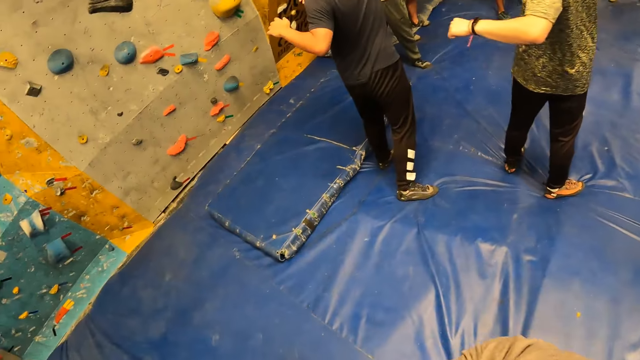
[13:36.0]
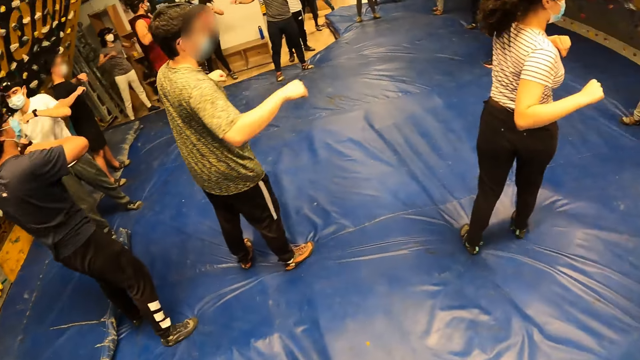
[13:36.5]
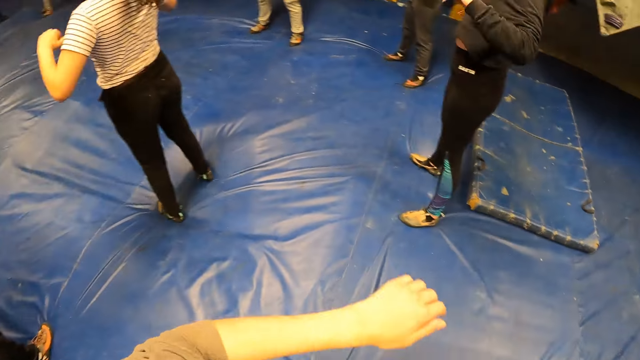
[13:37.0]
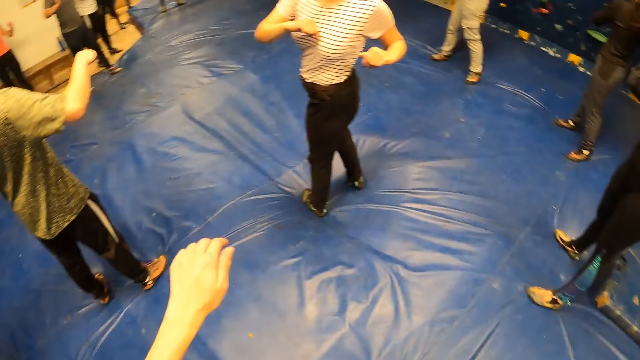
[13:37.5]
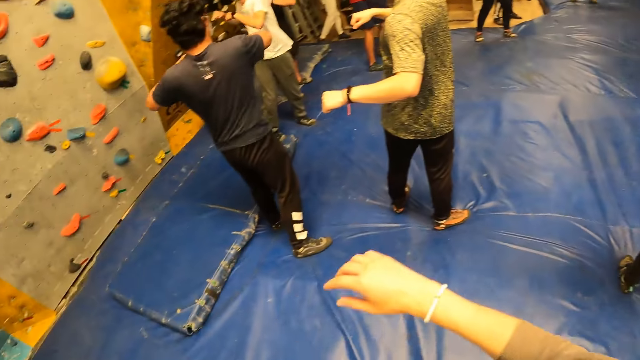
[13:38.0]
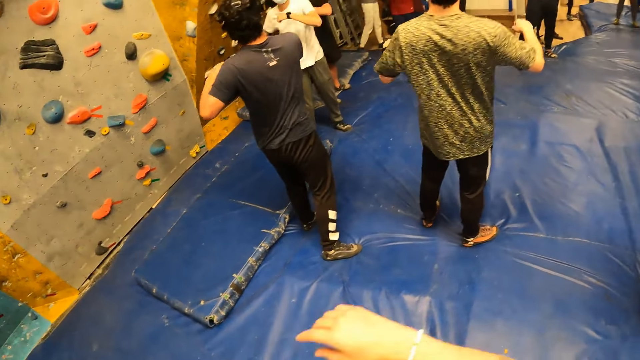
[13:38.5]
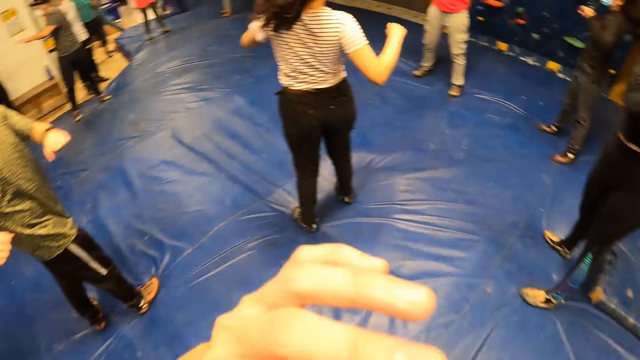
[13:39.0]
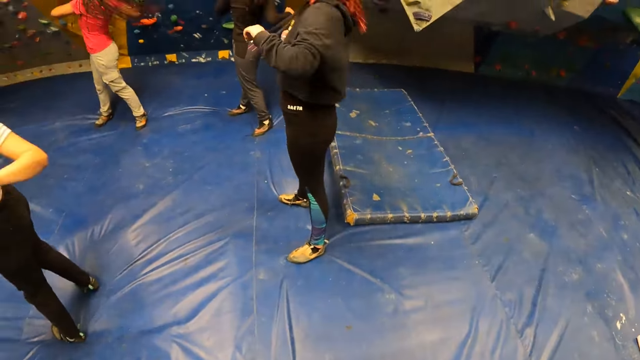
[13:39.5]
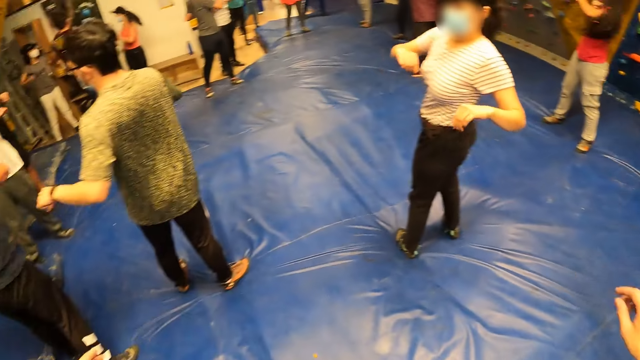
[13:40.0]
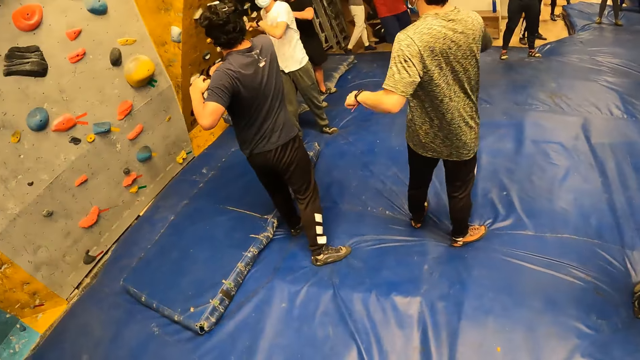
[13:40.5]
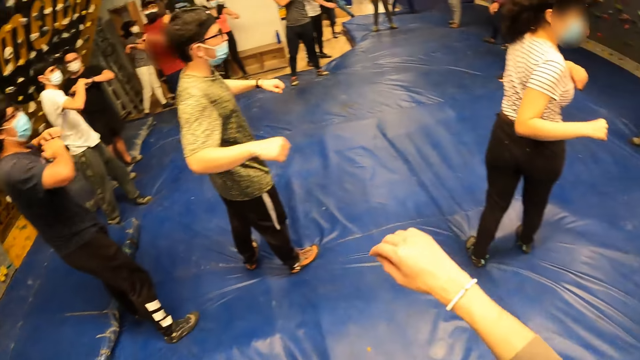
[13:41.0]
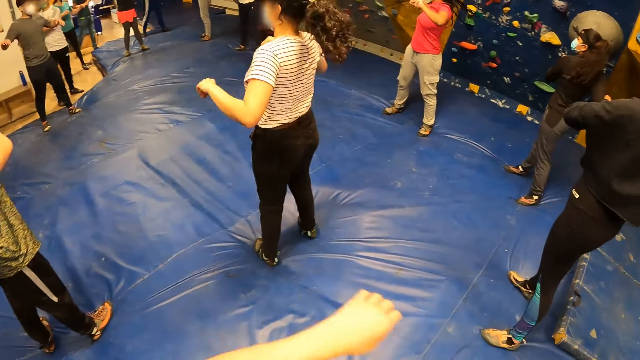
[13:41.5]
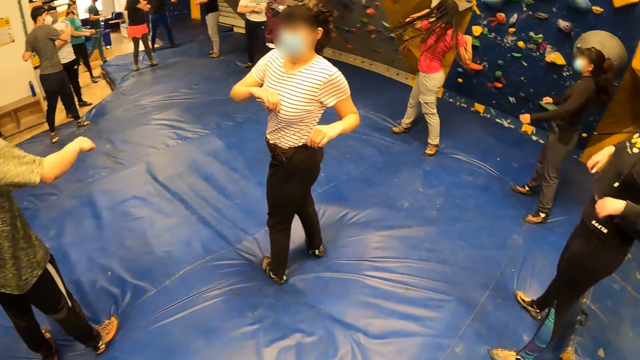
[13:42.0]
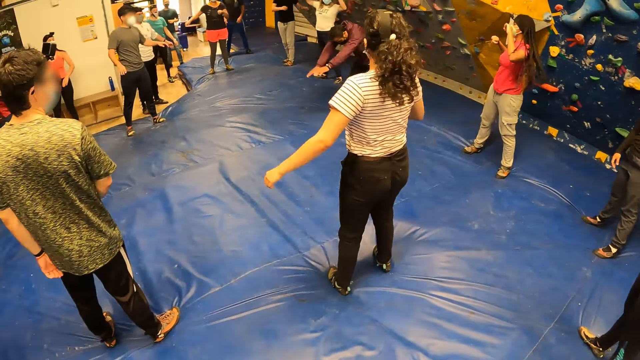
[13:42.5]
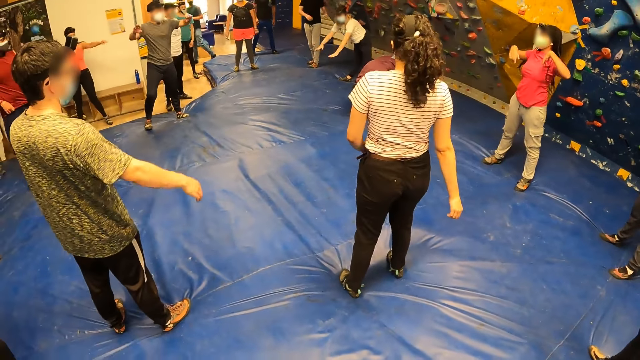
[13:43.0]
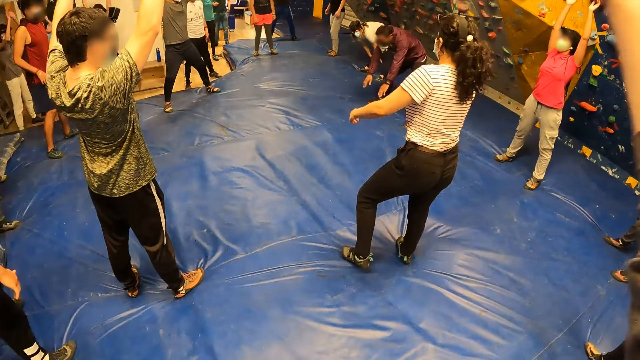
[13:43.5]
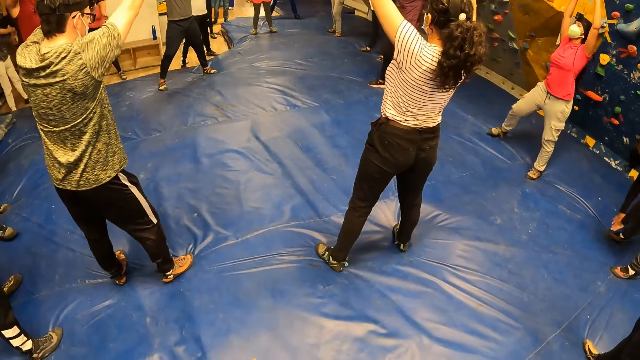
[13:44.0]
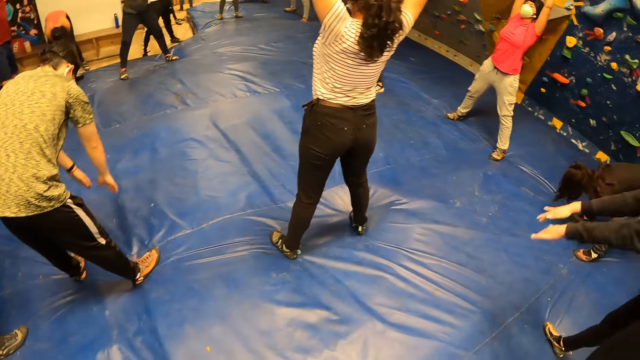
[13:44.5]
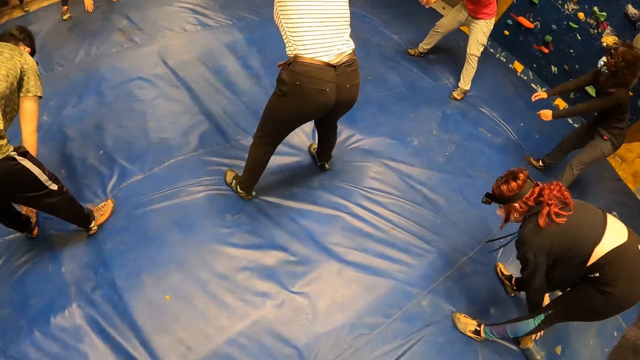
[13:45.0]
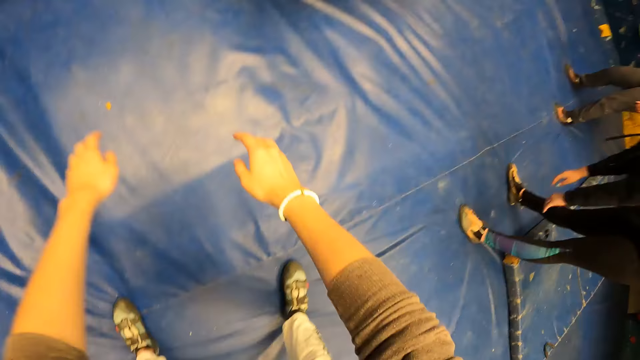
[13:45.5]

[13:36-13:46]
The camera wearer moves the hands up and down.

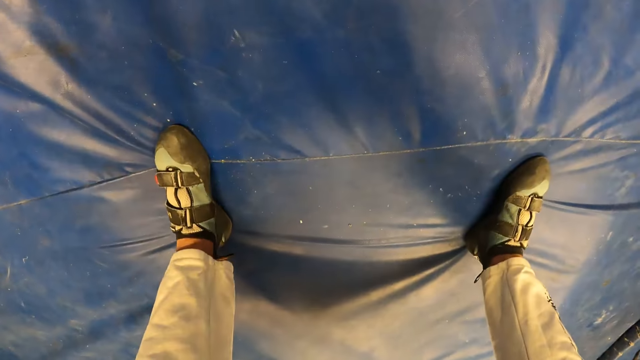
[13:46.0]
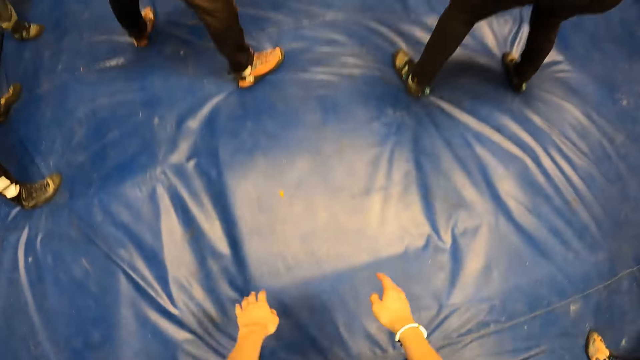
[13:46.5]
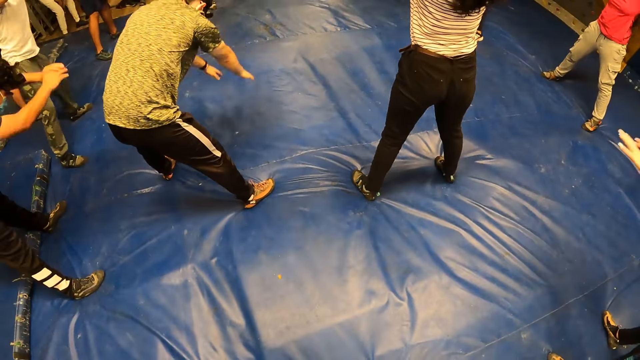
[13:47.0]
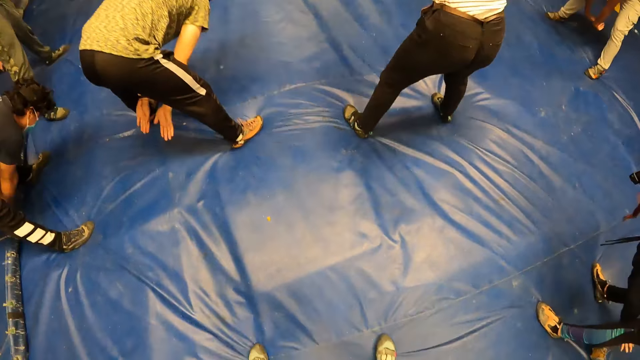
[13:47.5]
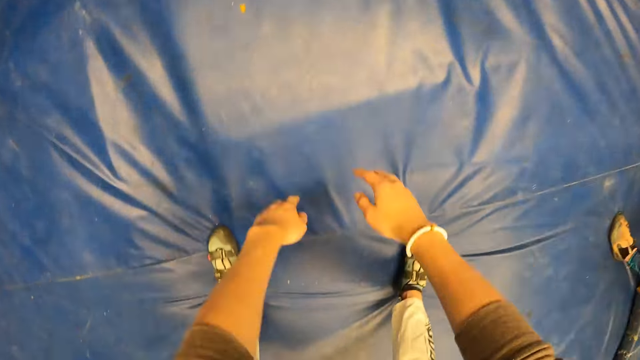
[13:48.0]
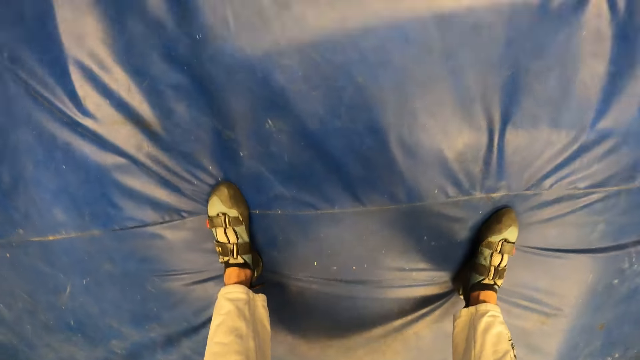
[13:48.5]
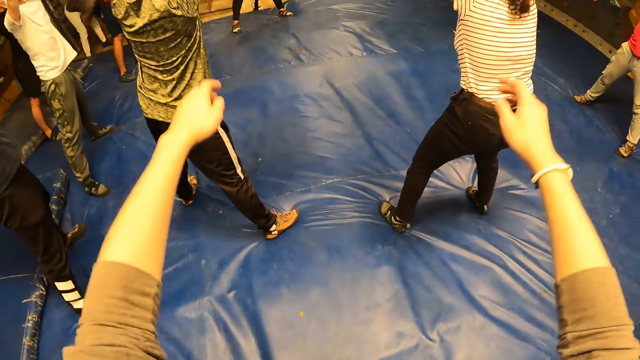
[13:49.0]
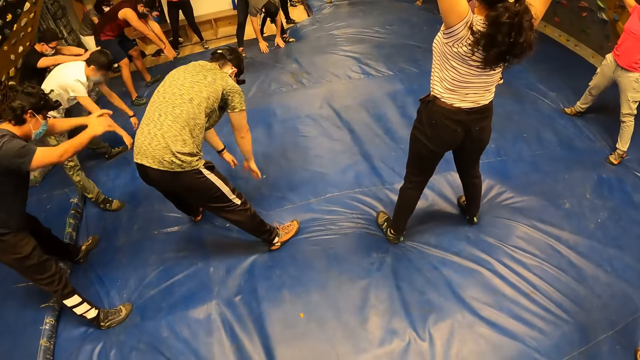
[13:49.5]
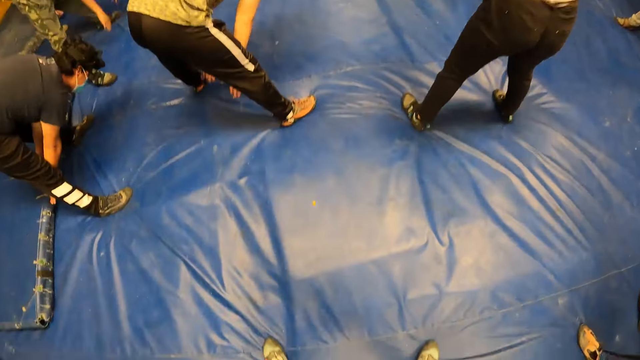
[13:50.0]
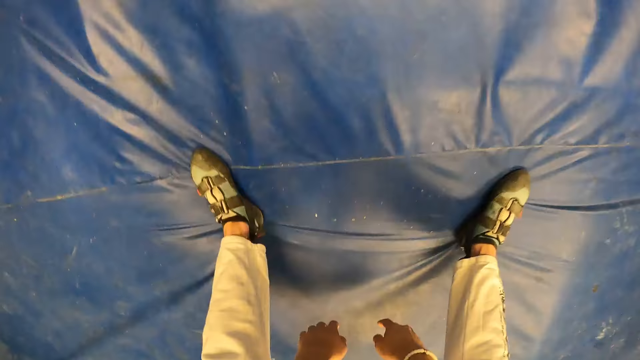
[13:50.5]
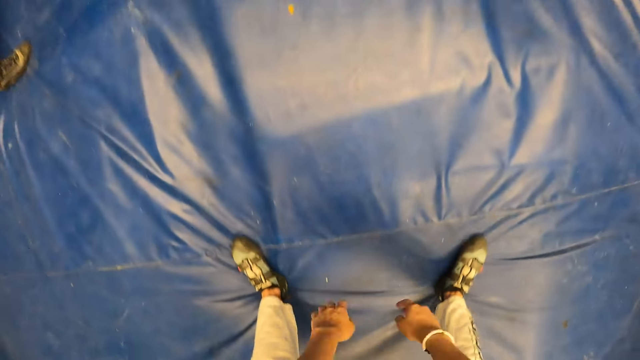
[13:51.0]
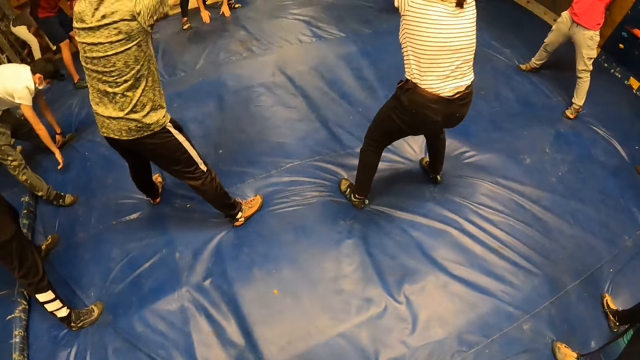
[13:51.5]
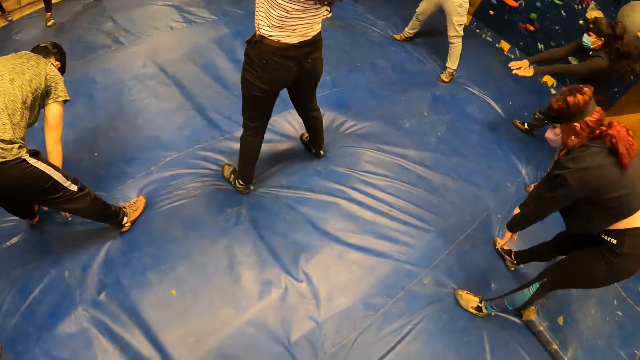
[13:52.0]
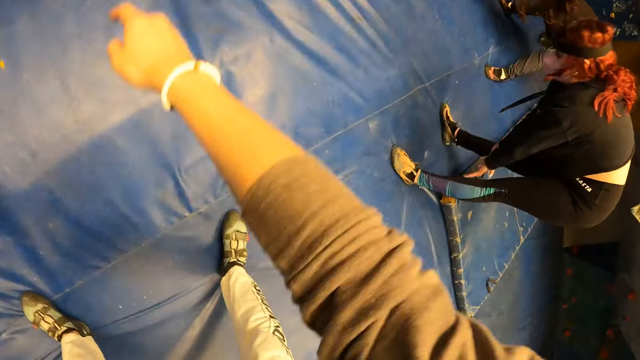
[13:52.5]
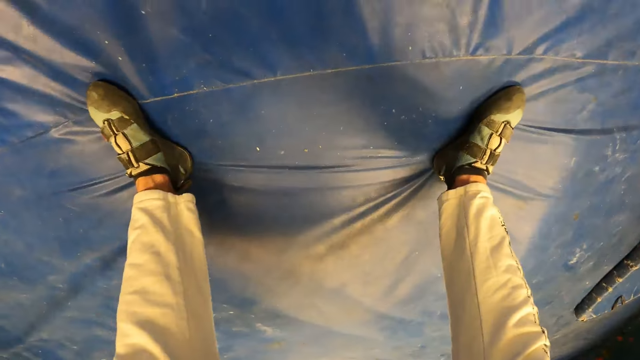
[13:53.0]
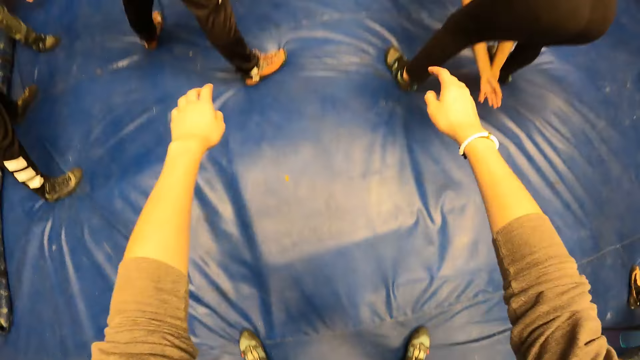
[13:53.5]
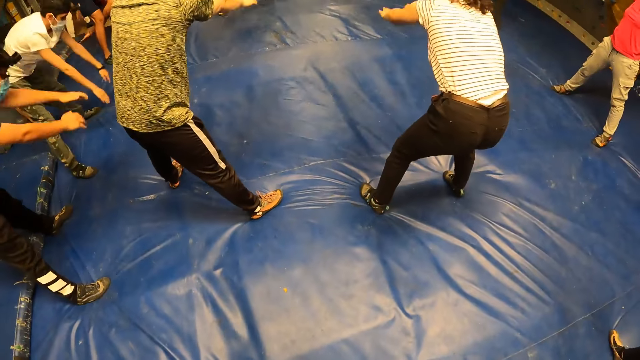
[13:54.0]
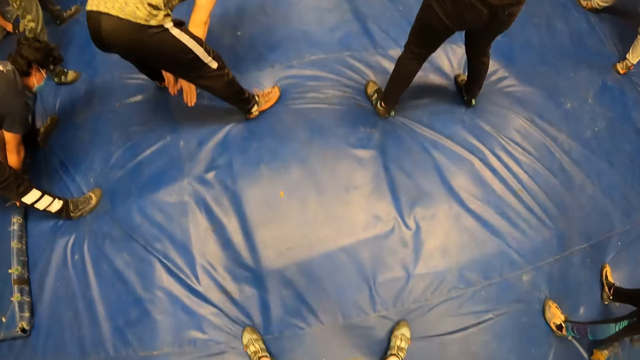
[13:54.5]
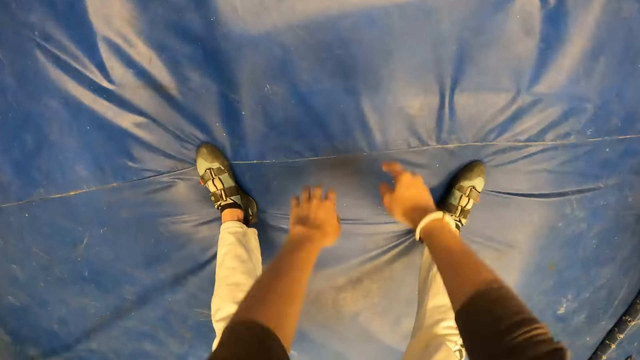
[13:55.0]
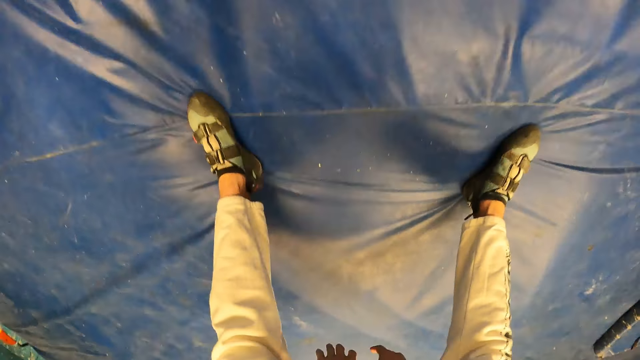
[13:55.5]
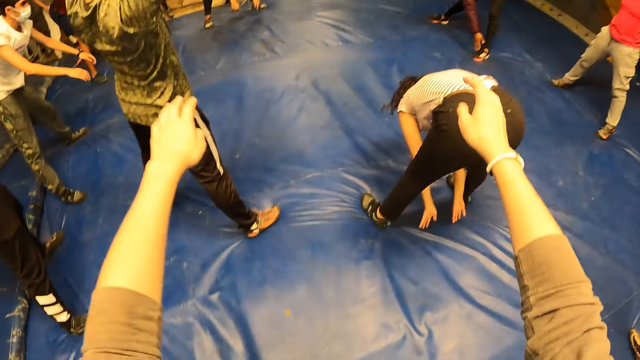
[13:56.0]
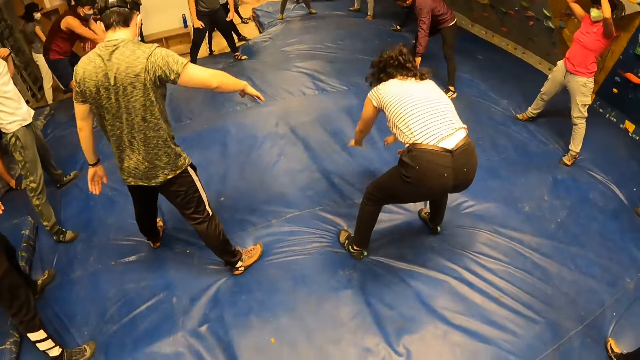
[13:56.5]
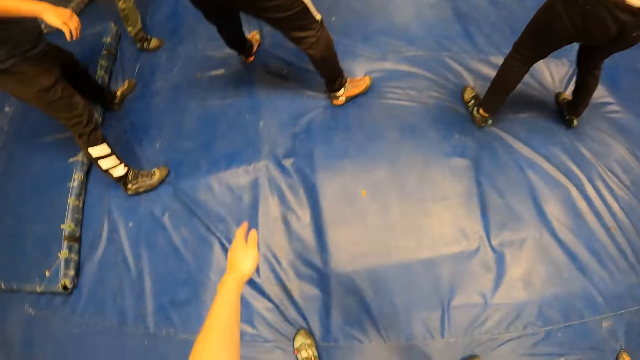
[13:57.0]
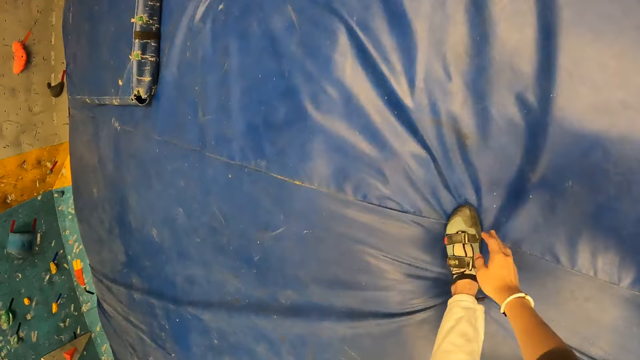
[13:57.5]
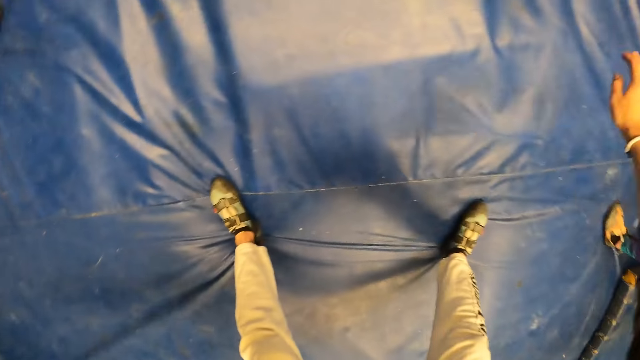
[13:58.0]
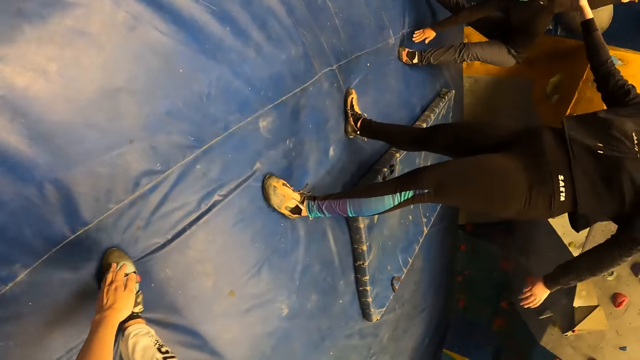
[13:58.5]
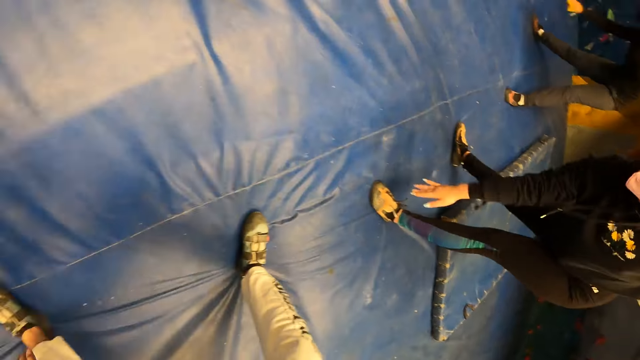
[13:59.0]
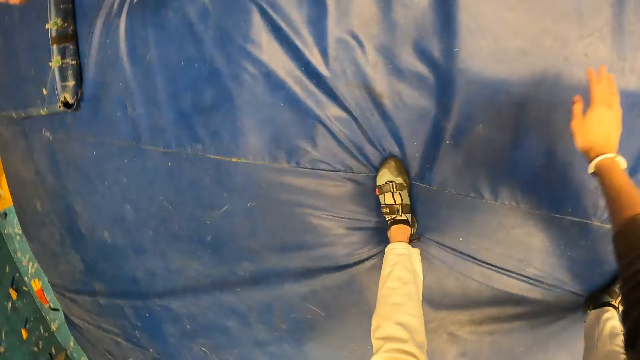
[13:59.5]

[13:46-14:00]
The camera wearer raises hands. They bend. They raise hands. They bend. They raise hands. They bend. They raise hands. They bend. They raise hands. They bend. They touch feet in turns.
